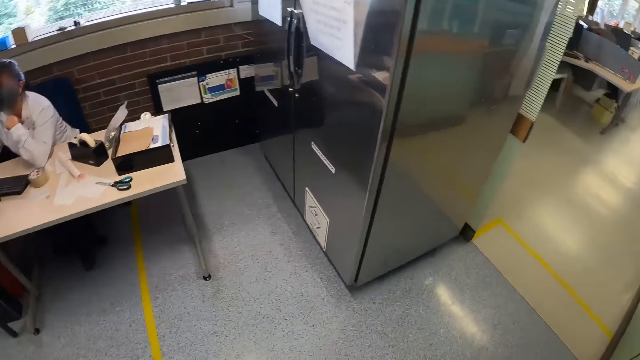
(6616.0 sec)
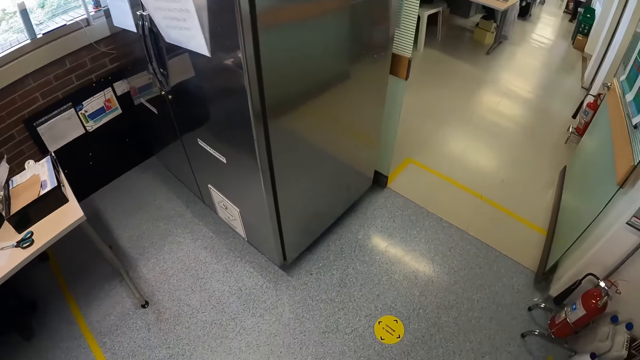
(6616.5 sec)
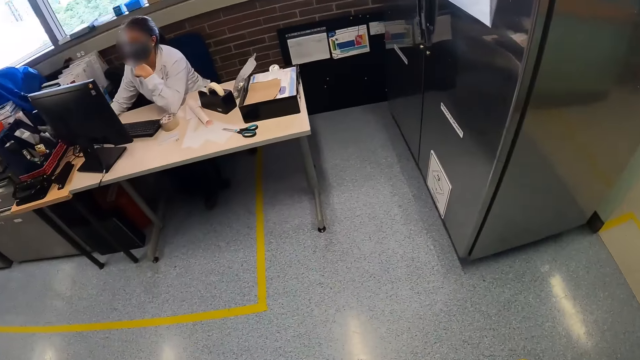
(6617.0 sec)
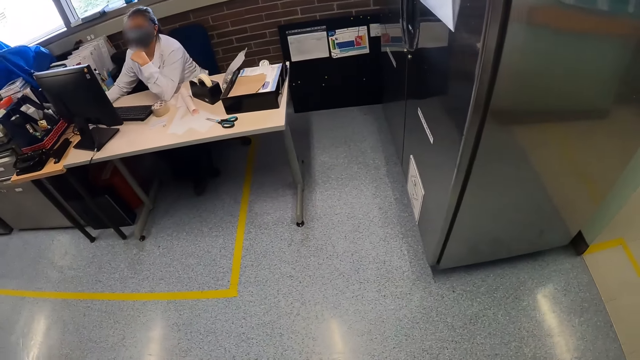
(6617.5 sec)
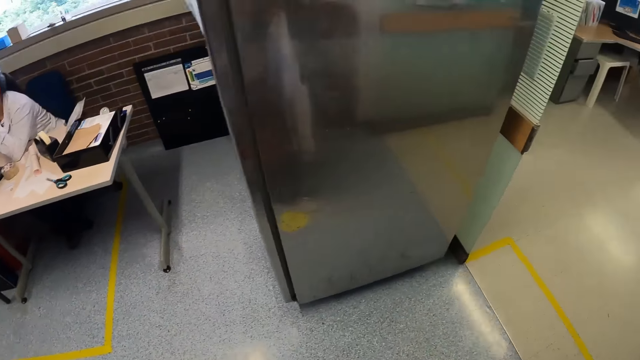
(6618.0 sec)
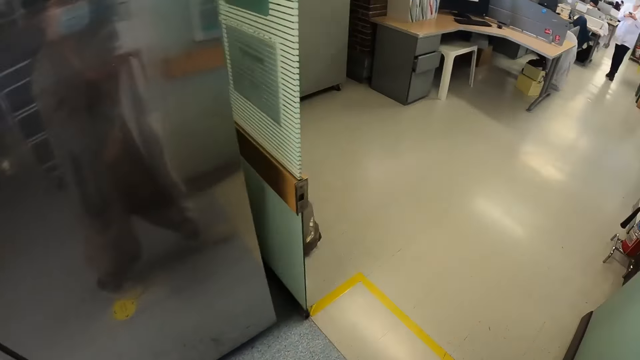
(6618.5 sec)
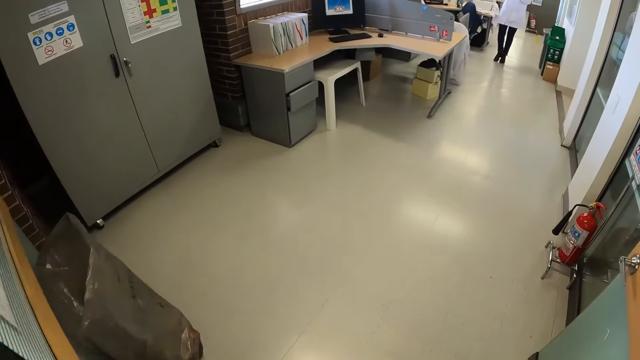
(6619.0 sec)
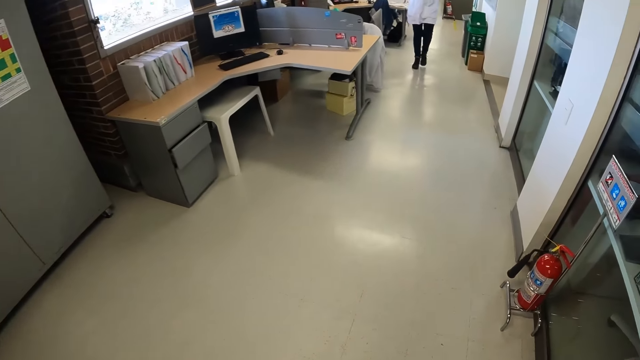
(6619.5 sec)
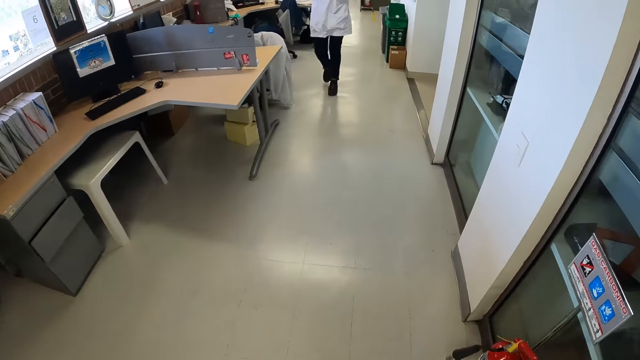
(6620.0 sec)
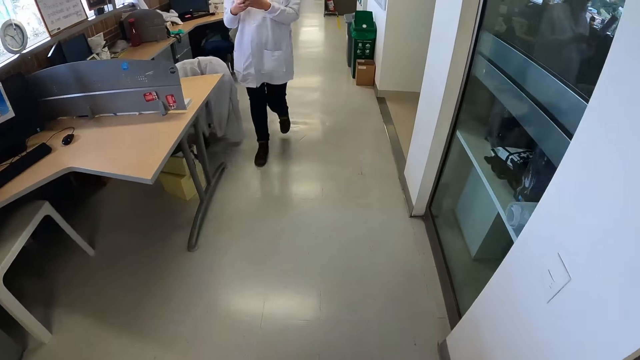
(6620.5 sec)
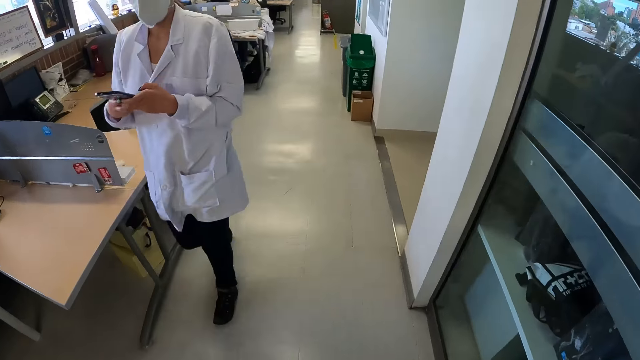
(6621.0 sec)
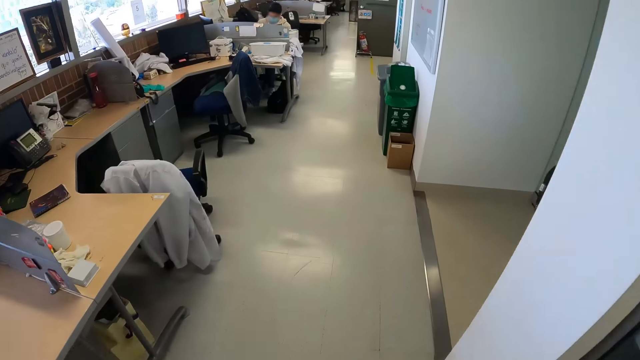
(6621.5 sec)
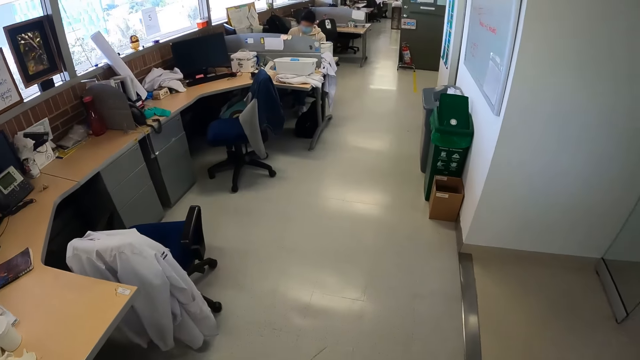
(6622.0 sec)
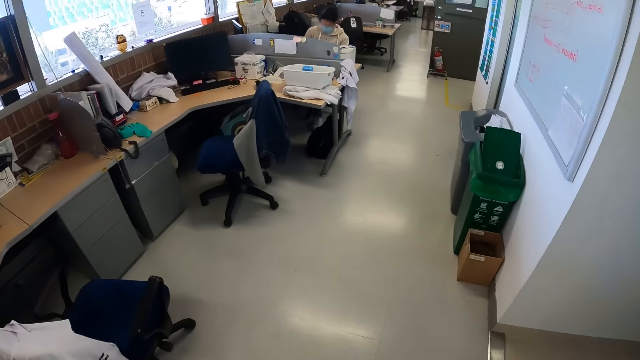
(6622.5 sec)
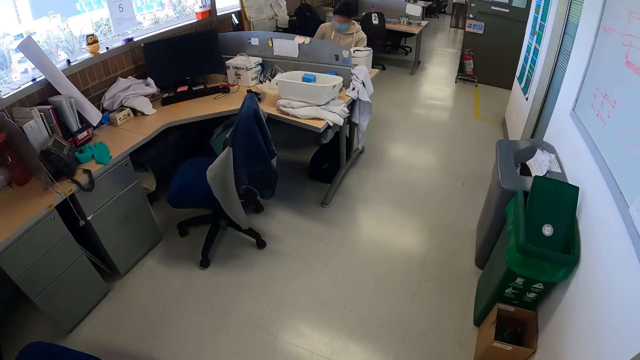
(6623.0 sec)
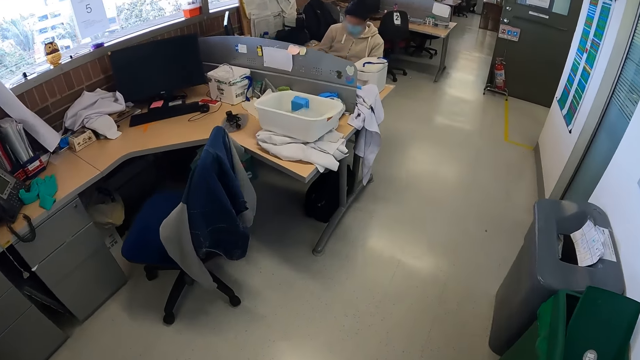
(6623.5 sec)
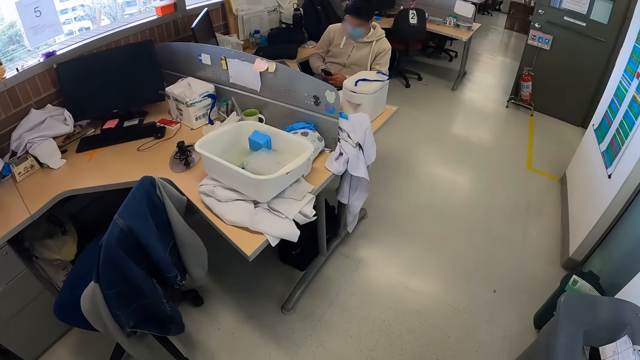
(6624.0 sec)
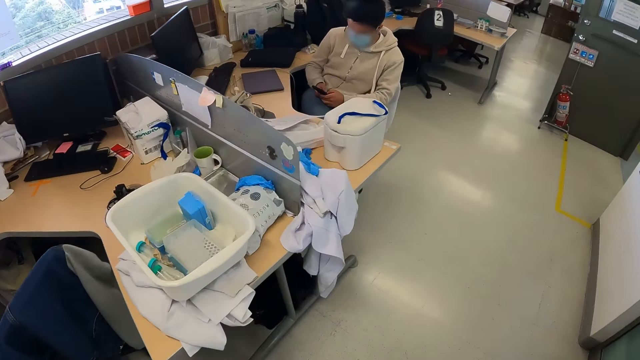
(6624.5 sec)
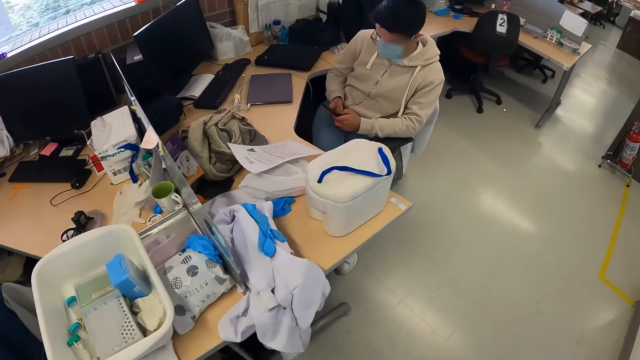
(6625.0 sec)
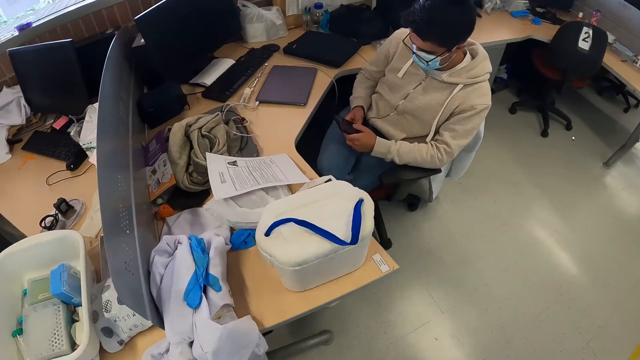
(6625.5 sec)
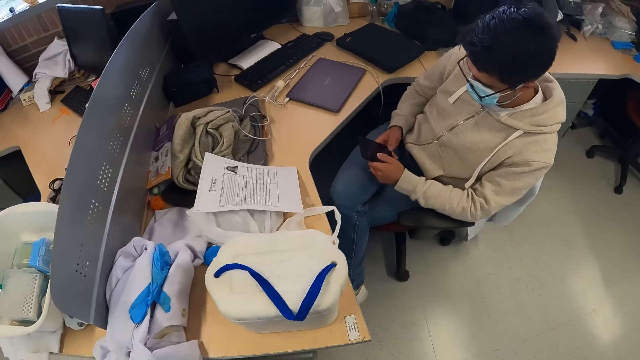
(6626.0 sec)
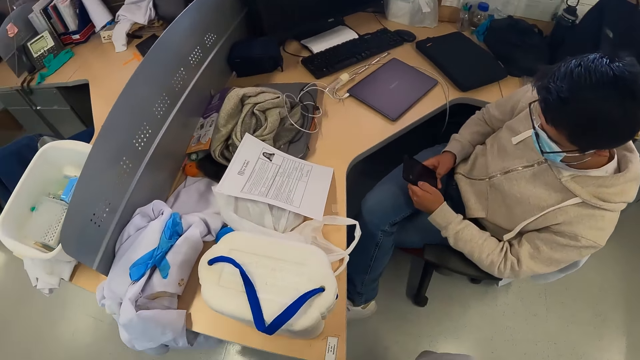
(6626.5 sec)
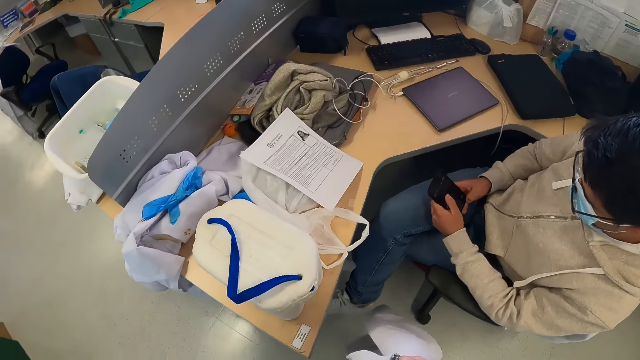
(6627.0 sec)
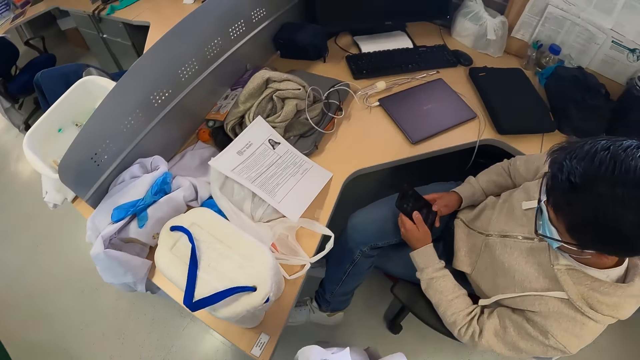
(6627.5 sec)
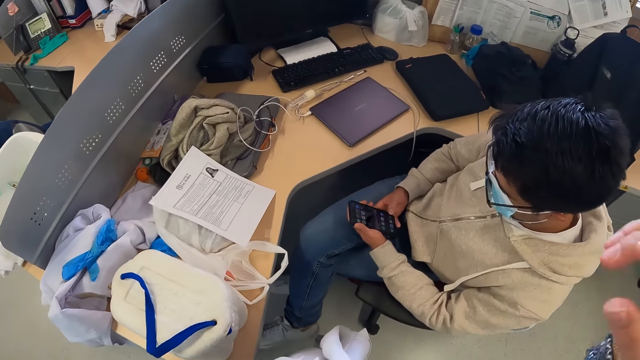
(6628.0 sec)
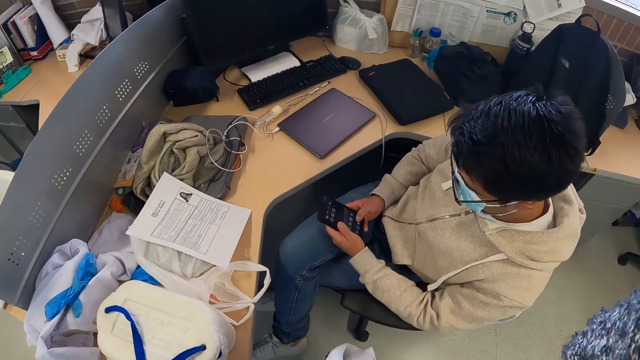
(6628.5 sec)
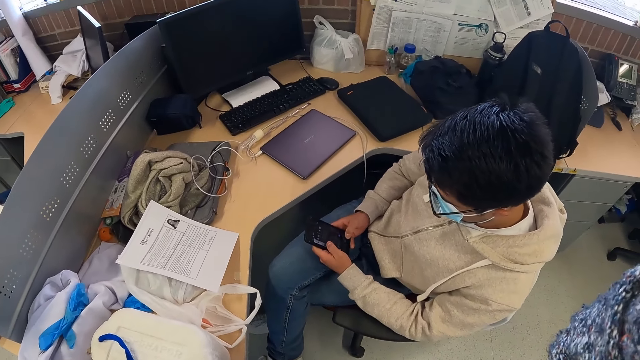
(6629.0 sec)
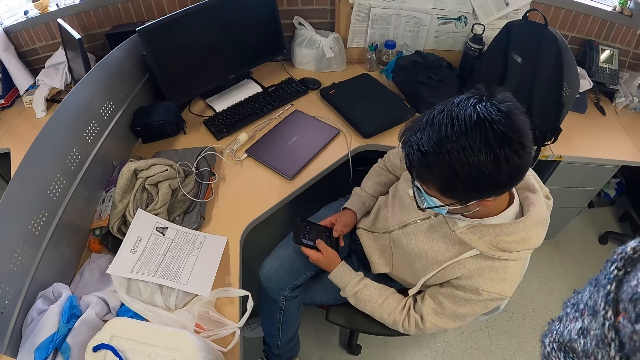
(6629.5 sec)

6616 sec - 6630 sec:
A woman operates a phone with her hands. The camera wearer walks. The woman walks past the camera wearer. A man operates a phone with both hands. The camera wearer touches the camera on her head with her right hand.
